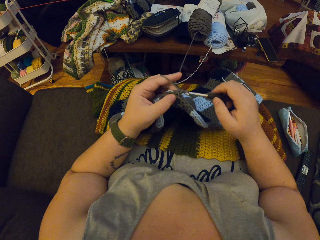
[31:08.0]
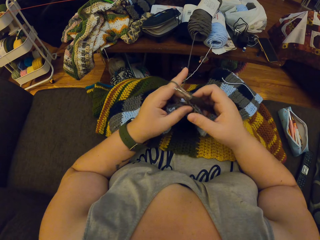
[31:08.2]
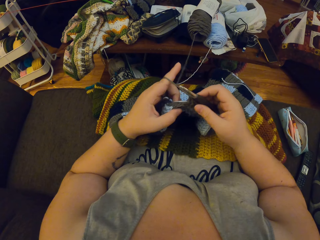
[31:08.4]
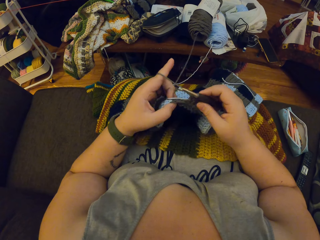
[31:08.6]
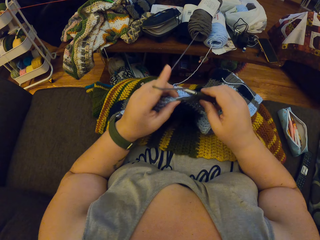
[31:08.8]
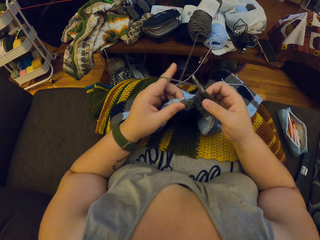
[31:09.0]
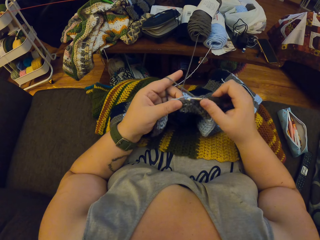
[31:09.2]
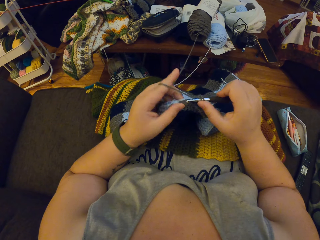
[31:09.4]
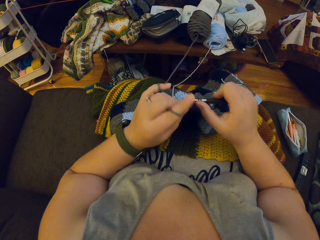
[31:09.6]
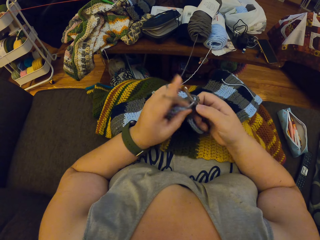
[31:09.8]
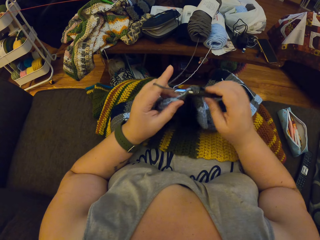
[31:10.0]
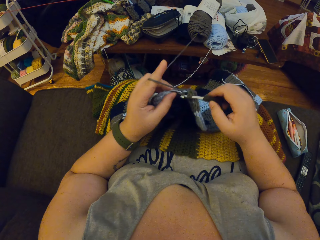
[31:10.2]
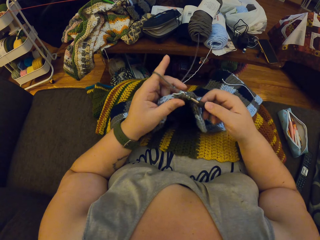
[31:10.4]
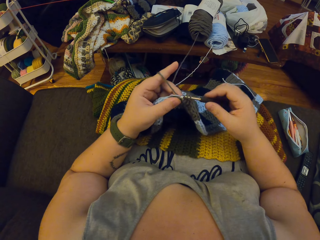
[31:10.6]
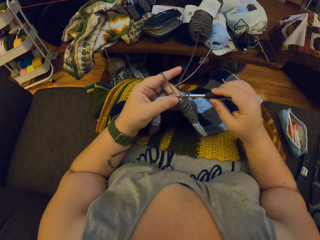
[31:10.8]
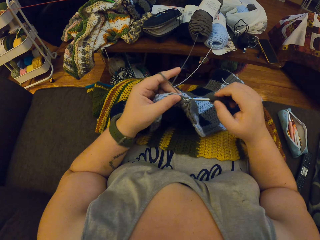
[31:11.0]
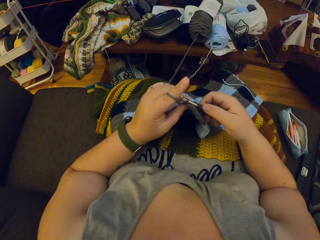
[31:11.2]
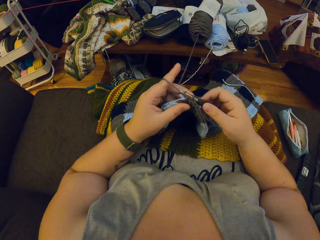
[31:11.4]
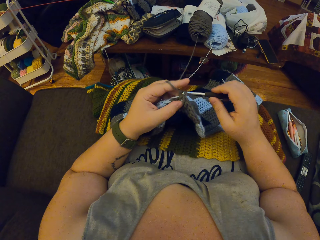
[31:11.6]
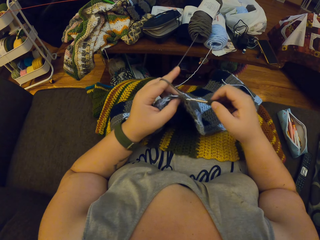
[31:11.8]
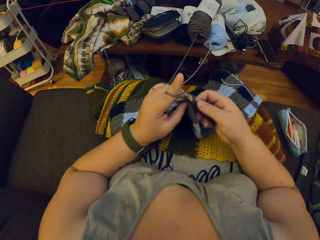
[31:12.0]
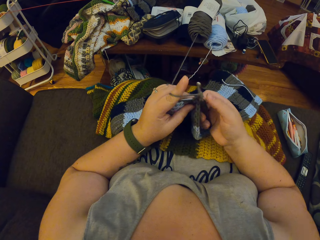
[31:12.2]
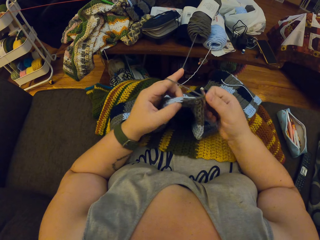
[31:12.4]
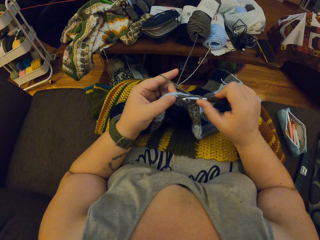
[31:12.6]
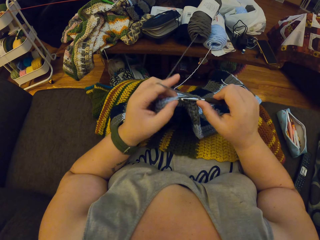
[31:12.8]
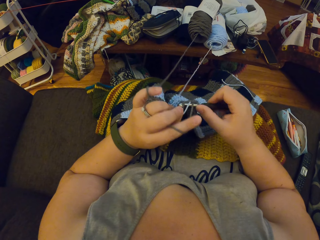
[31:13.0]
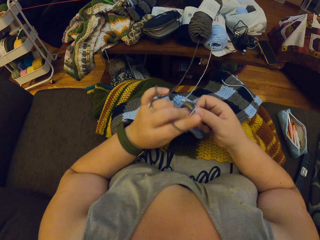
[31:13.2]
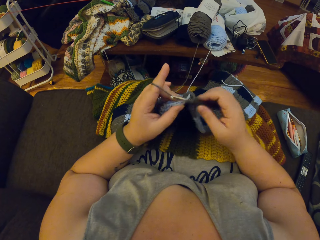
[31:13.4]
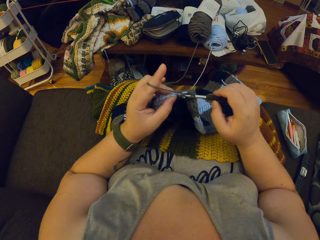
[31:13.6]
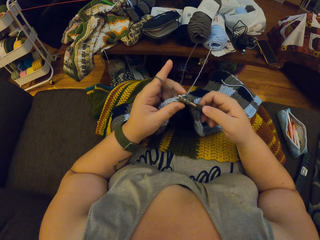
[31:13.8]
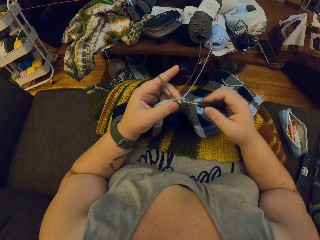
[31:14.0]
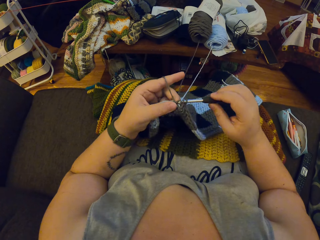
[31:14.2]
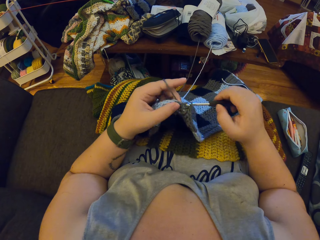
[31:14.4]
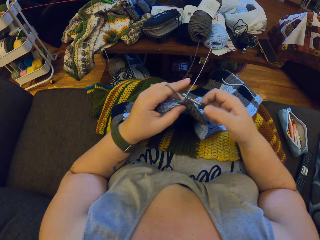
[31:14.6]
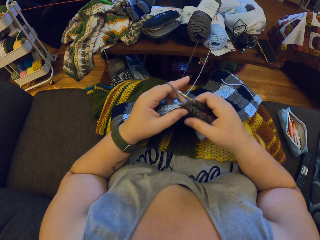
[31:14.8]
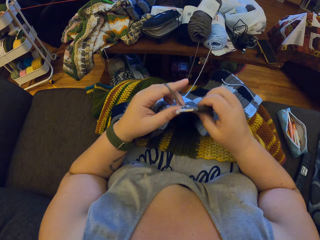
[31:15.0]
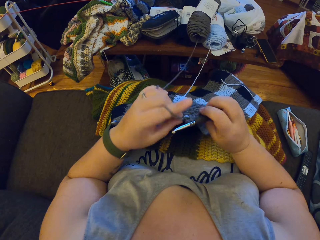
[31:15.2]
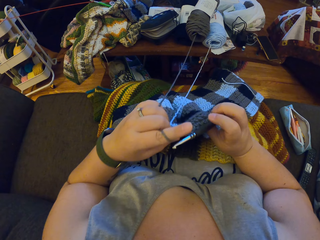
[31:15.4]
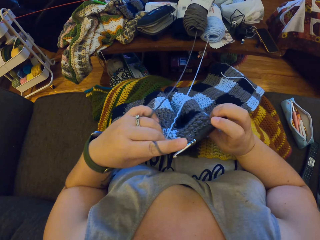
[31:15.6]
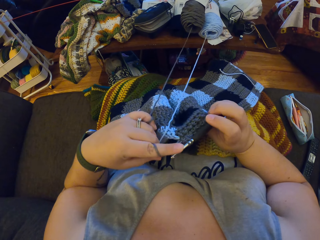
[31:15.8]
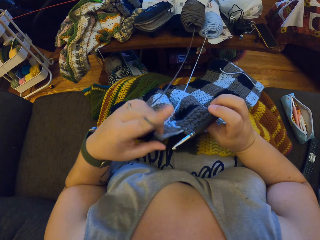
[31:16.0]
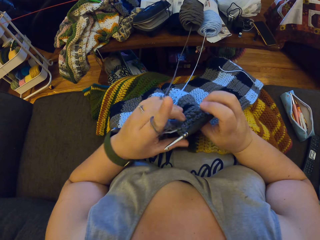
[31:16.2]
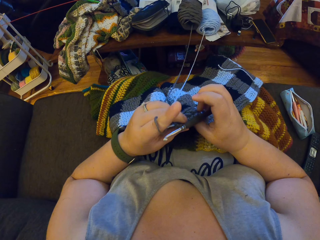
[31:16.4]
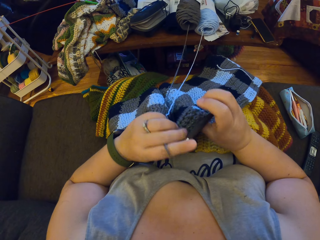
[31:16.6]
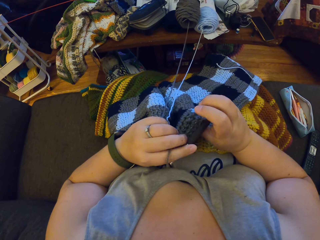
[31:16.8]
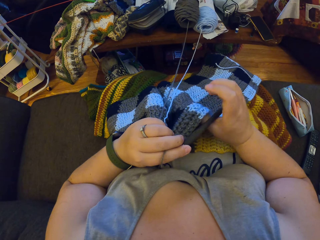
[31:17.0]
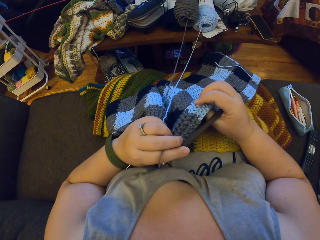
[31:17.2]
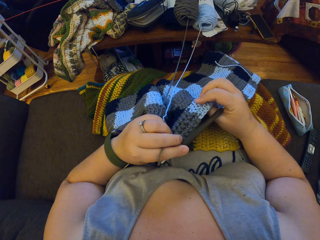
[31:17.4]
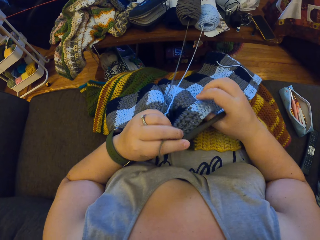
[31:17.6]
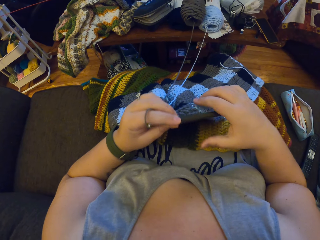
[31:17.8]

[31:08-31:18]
The camera wearer knits the fabric. They hold a knitting crochet.

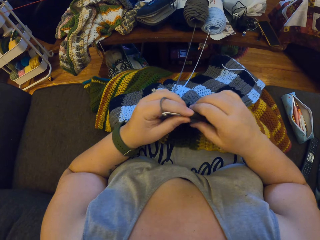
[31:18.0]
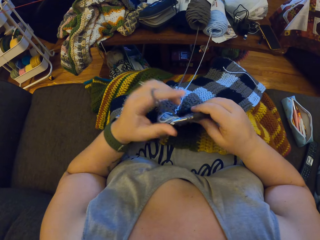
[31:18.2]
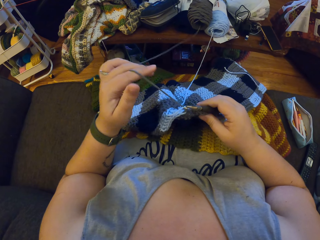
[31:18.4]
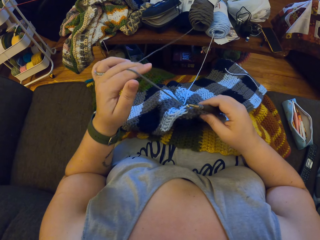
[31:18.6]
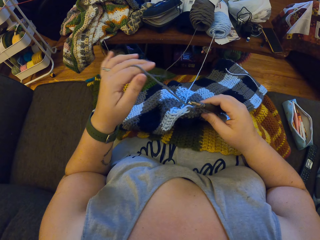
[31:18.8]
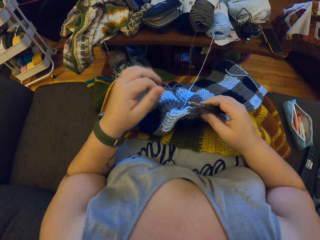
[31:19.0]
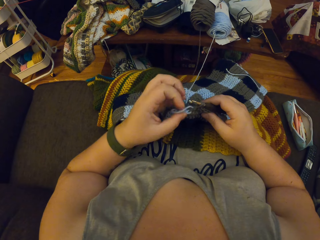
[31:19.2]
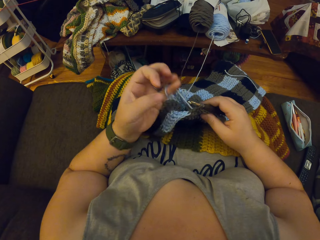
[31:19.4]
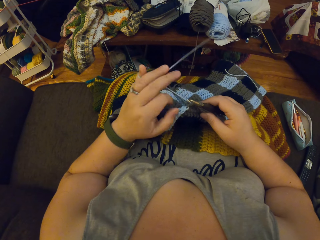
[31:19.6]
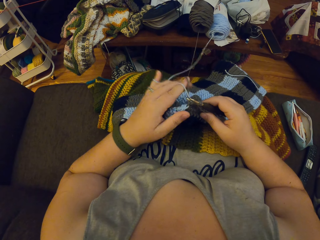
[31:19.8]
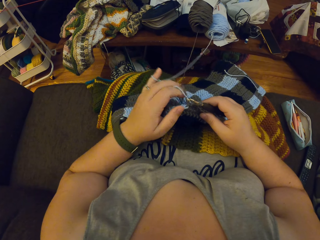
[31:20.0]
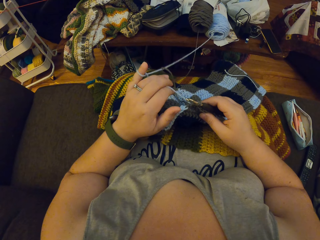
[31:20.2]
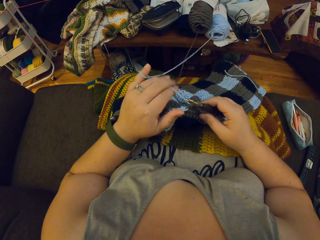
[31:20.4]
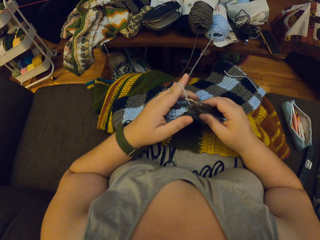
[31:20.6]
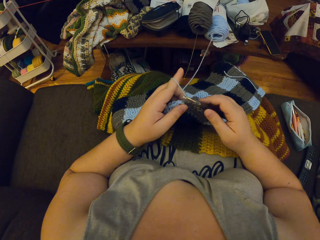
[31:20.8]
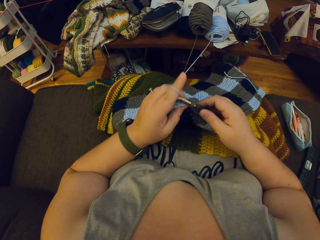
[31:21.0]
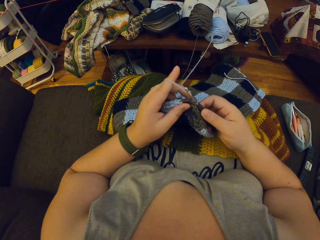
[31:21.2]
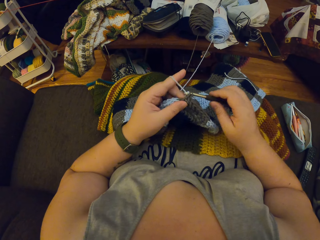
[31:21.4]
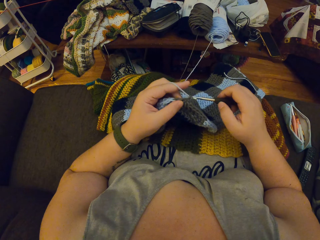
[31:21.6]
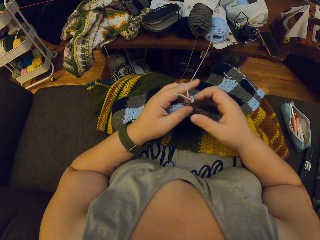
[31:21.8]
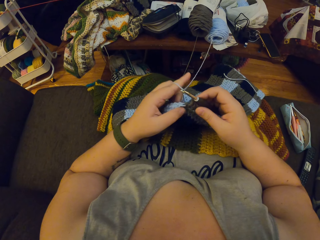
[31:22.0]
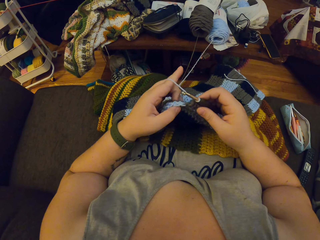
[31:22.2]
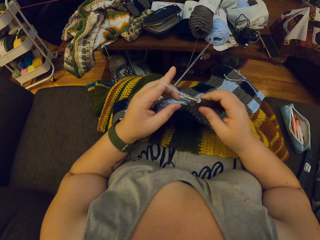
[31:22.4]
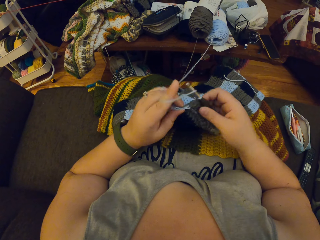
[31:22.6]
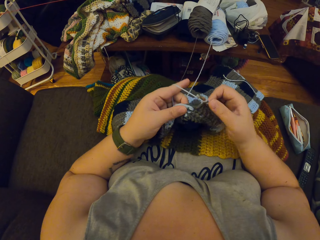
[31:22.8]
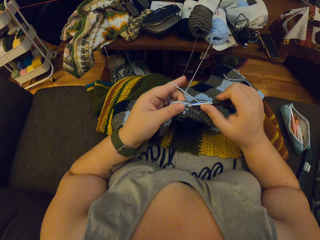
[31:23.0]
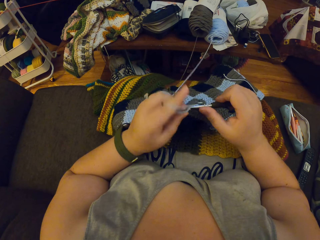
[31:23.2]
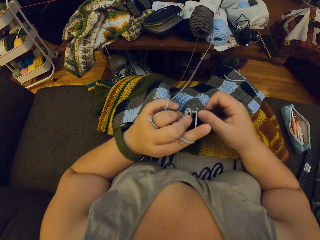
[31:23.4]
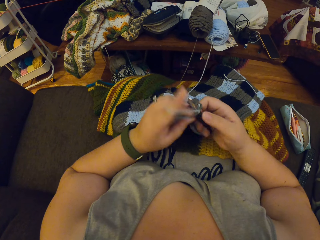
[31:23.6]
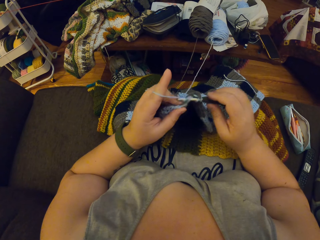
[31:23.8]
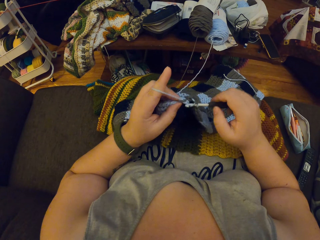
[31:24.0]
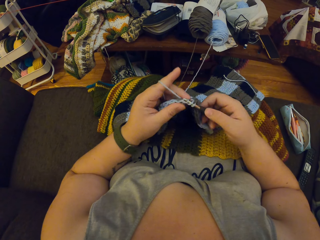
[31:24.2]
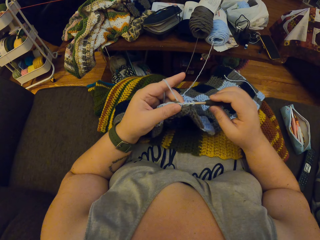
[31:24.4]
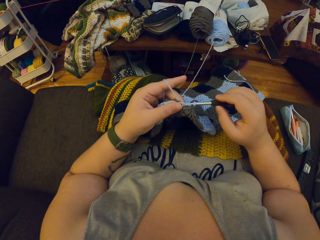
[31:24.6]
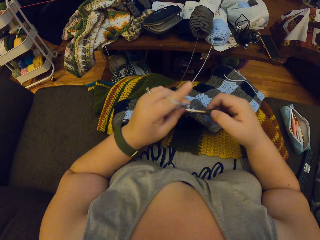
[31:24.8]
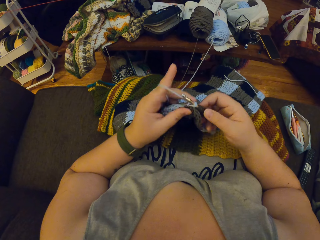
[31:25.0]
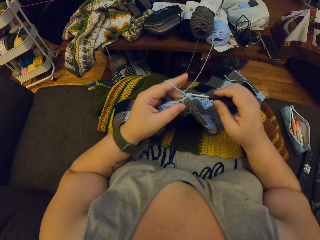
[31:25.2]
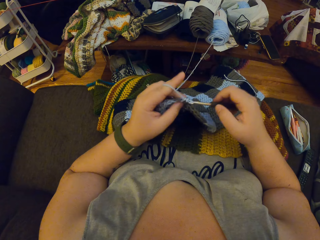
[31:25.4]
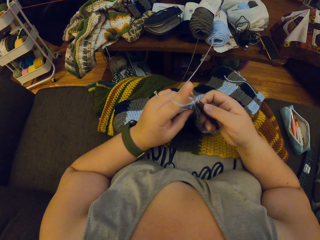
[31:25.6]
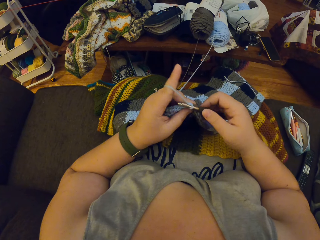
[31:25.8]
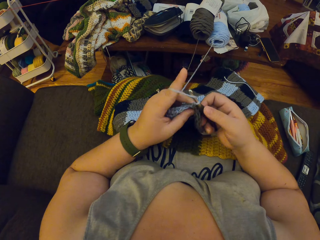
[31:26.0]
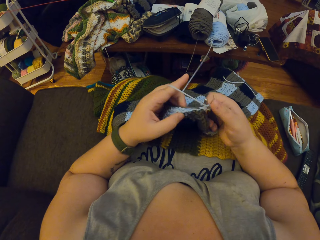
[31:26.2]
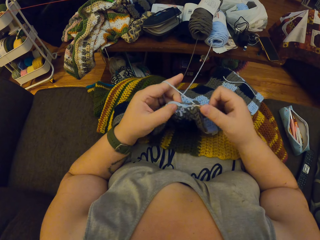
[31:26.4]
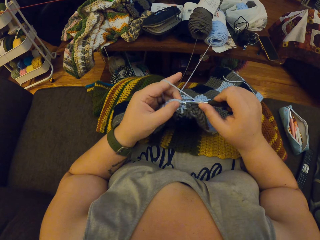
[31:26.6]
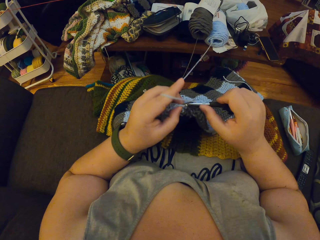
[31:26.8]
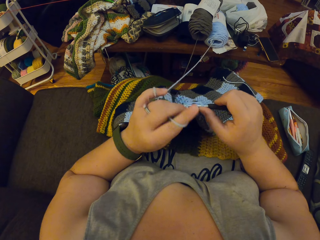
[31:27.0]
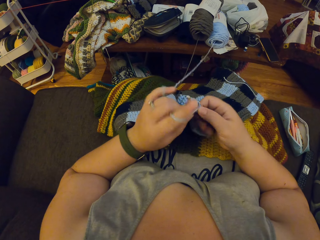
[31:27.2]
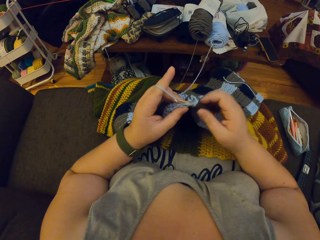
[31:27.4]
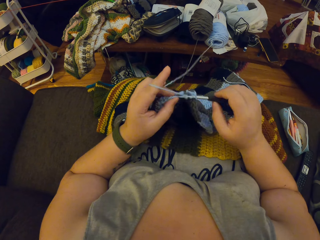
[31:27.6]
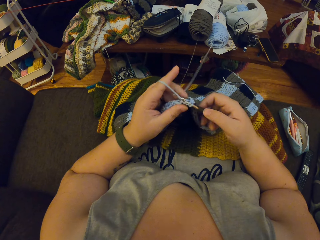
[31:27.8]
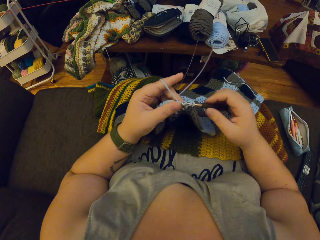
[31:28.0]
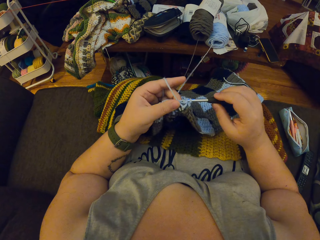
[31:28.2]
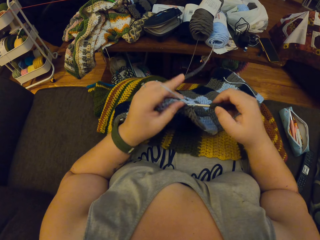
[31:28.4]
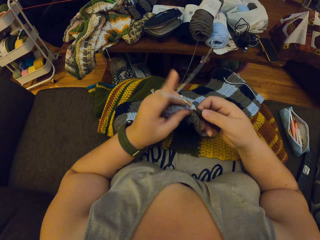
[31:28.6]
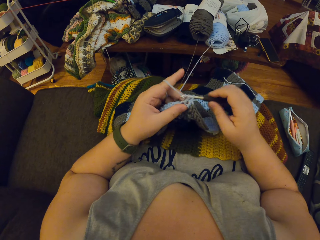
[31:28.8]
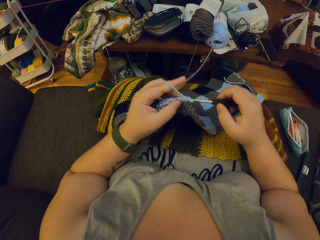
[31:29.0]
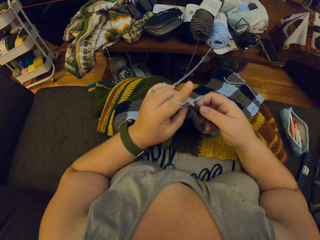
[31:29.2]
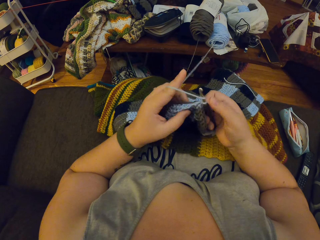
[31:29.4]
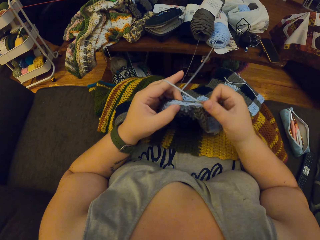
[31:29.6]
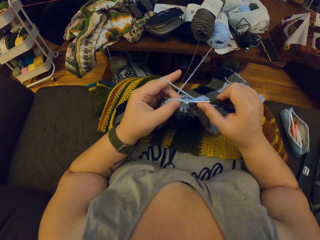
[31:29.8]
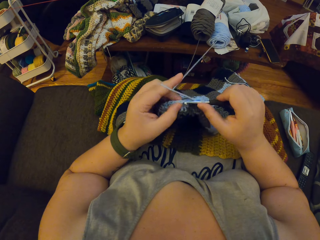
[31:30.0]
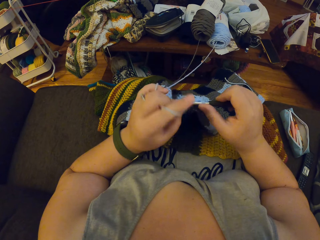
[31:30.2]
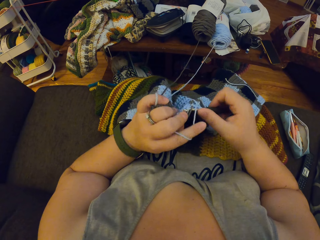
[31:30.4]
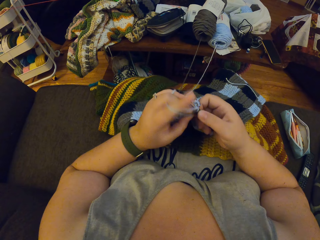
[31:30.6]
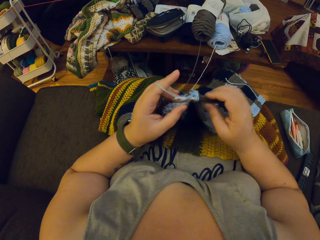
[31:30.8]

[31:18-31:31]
The camera wearer untwirls the black yarn from her left hand. She twirls the blue yarn round her left hand. She crochets with the blue yarn. She holds the woven fabric. She holds a knitting thread.
